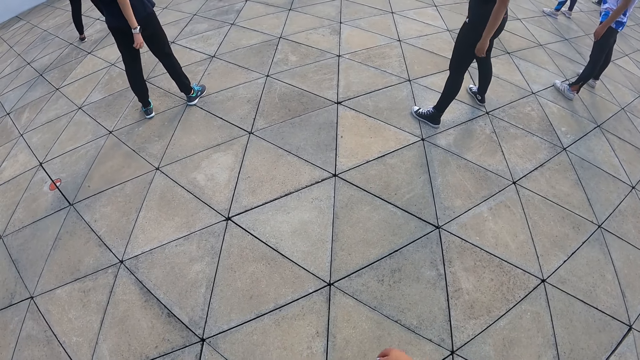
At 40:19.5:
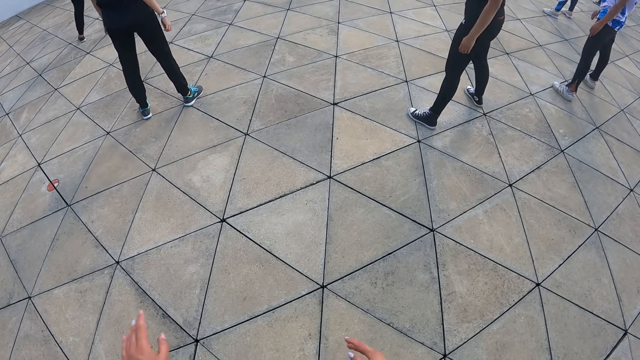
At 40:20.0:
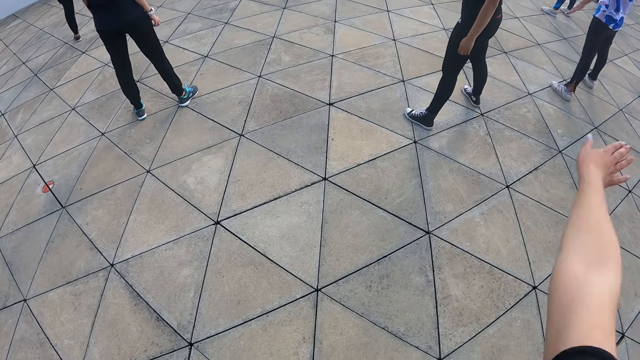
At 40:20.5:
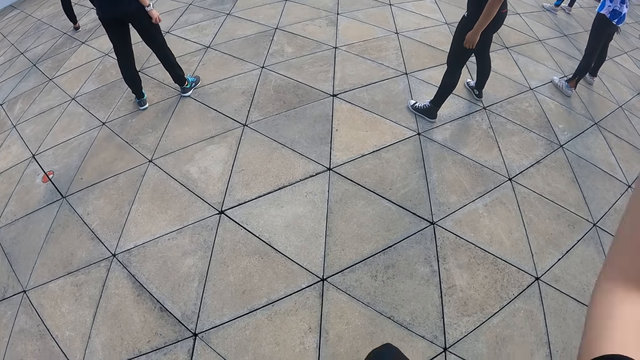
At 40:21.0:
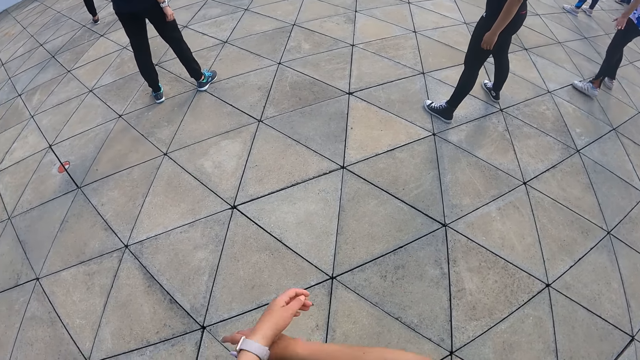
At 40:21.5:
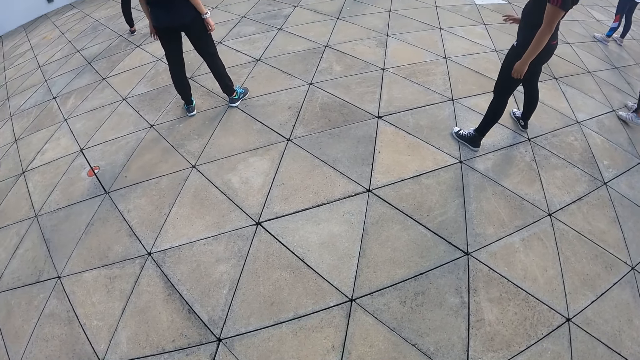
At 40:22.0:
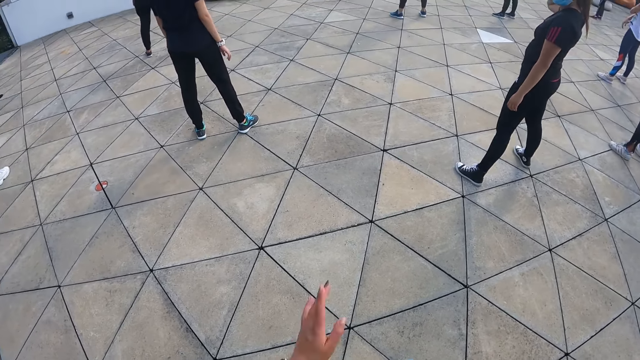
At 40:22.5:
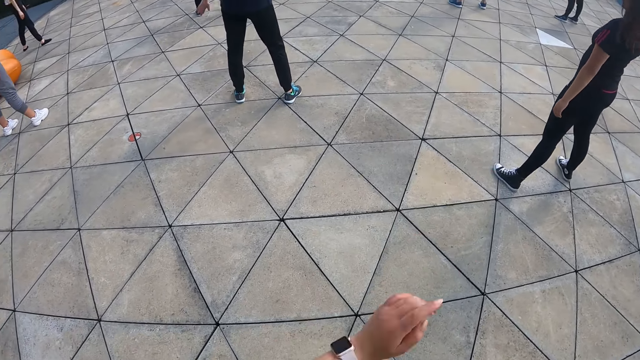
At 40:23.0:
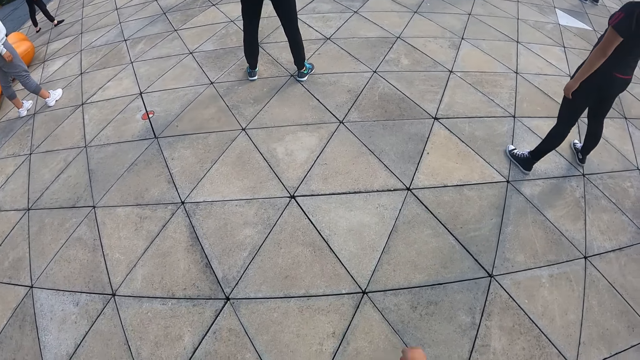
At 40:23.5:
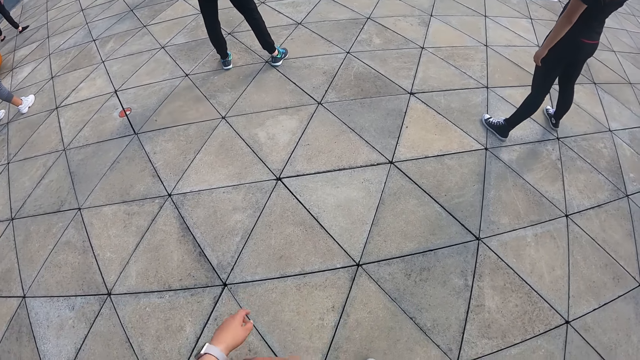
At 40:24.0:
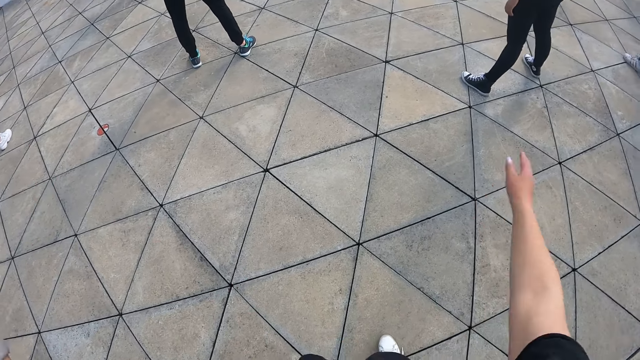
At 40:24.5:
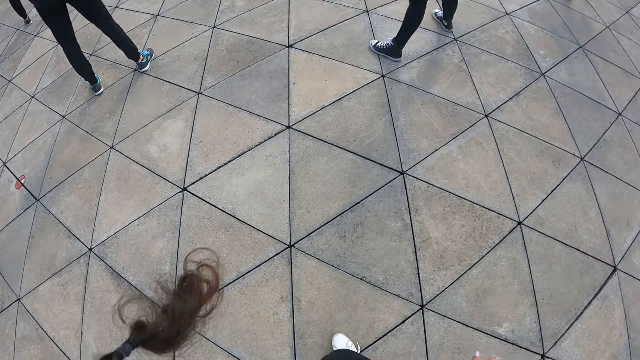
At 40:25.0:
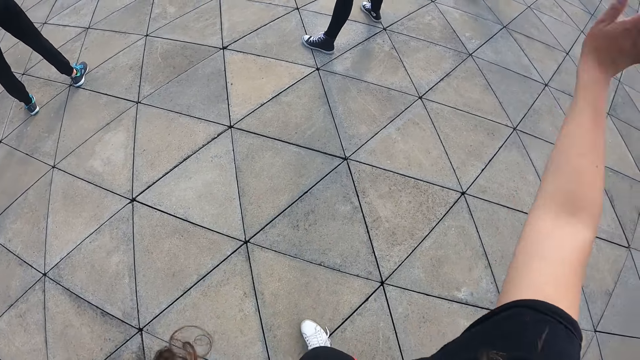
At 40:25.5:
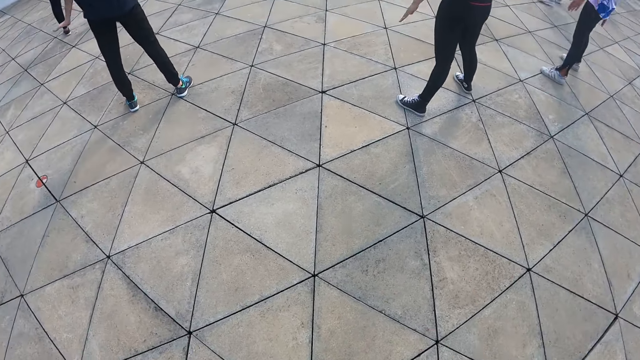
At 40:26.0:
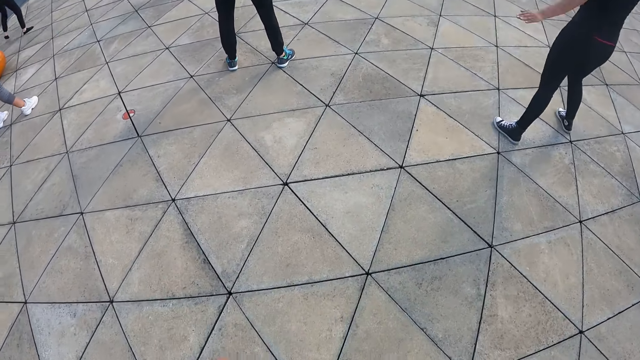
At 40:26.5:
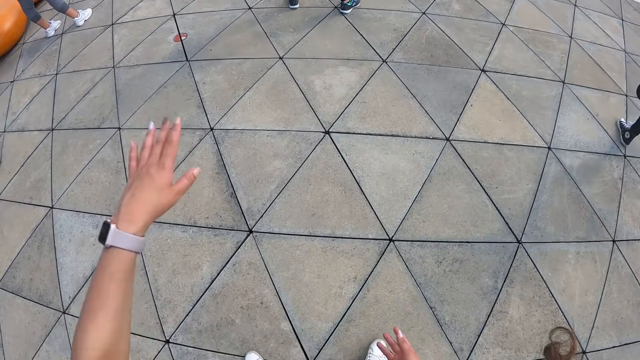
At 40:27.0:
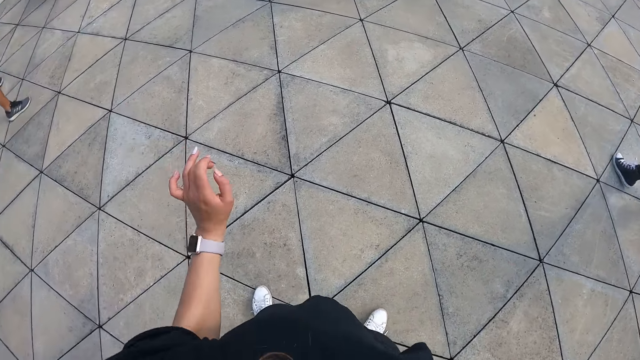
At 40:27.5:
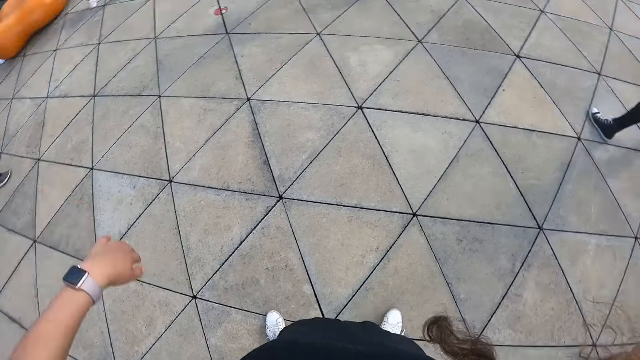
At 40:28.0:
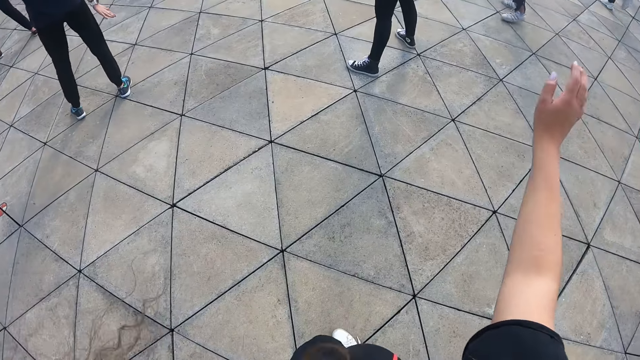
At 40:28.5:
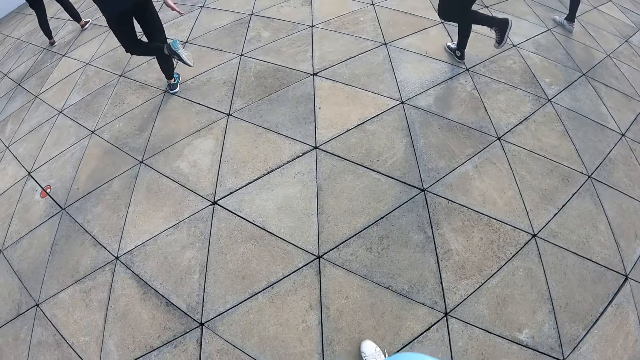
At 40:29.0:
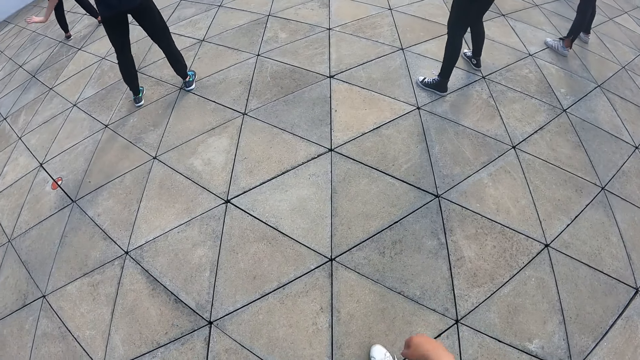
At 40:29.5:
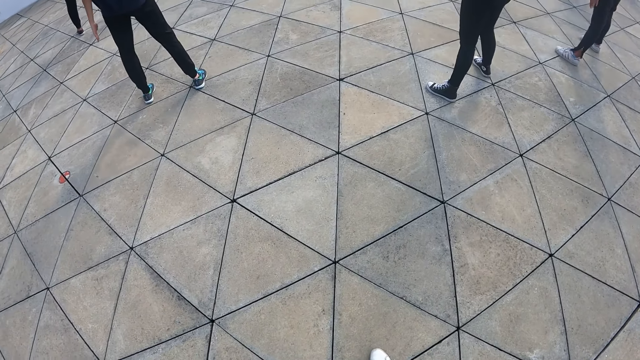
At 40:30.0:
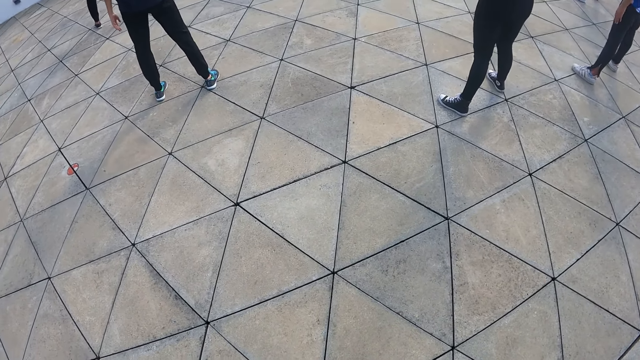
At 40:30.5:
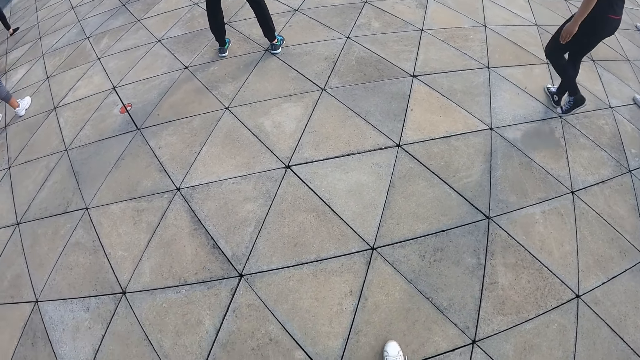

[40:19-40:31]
People are doing exercise. The camera wearer is doing exercise. She raises her right hand, lowers her right hand, raises her right hand, and lowers her right hand. She raises her left hand, raises her right hand, lowers her left hand, raises her left hand, lowers her left hand, and lowers her right hand. The people are doing exercise.

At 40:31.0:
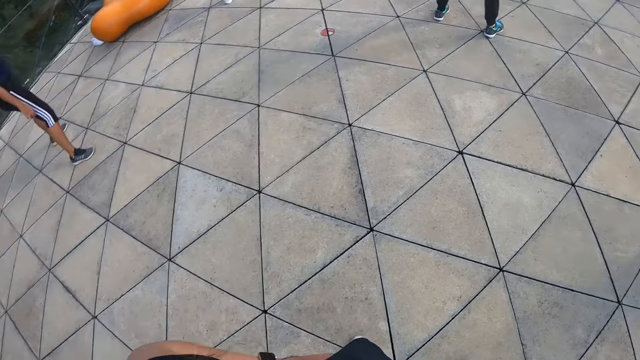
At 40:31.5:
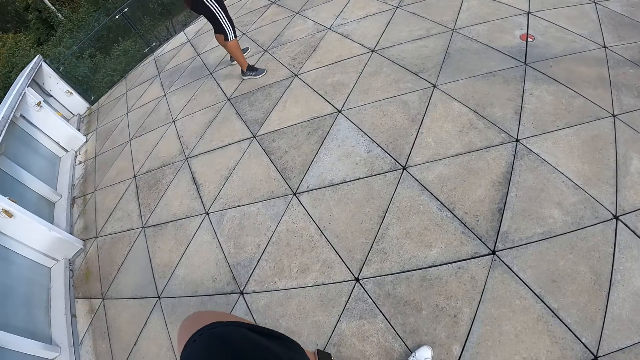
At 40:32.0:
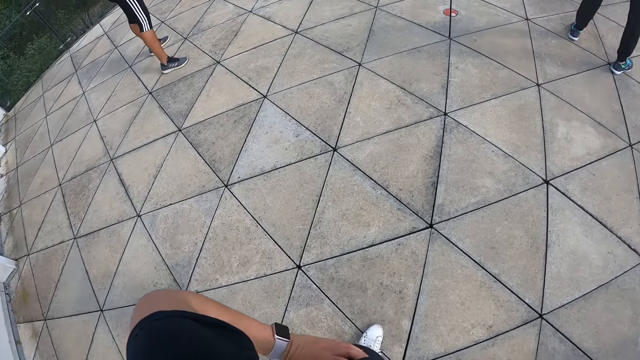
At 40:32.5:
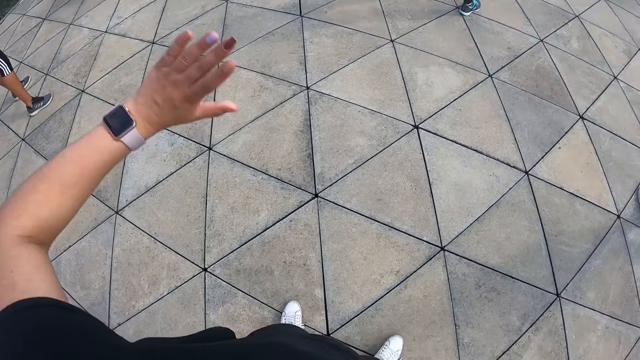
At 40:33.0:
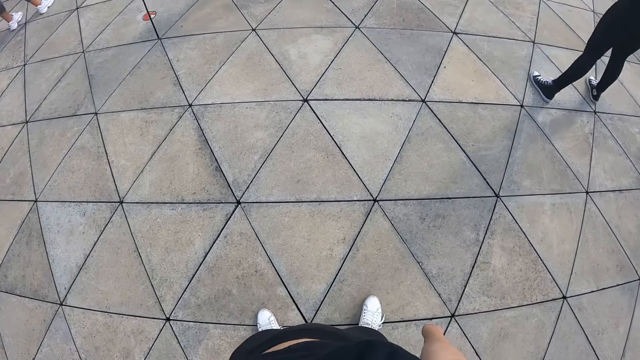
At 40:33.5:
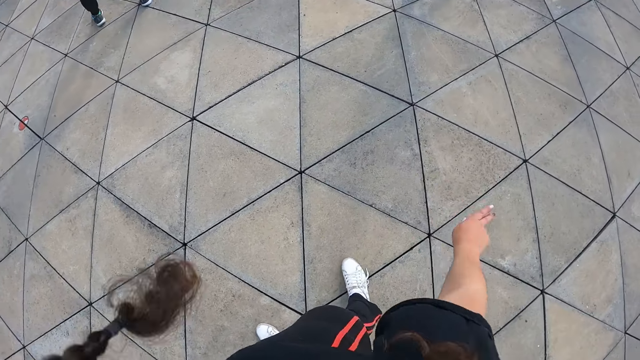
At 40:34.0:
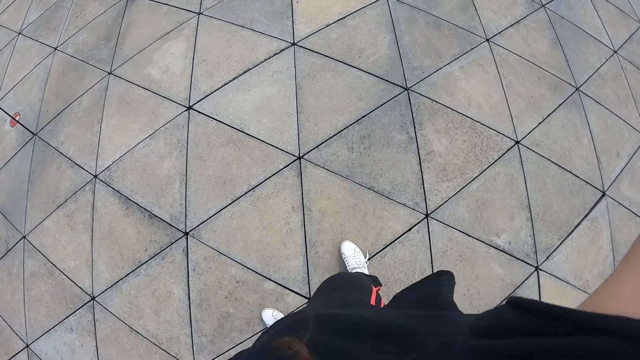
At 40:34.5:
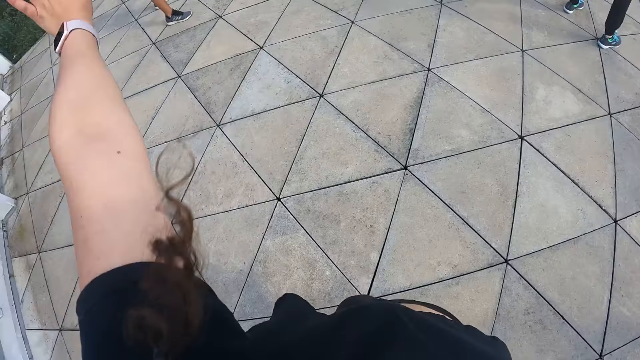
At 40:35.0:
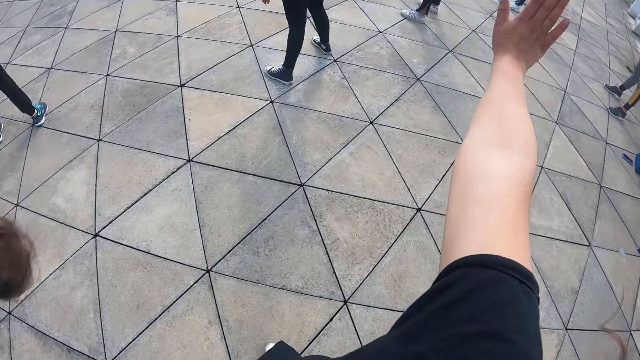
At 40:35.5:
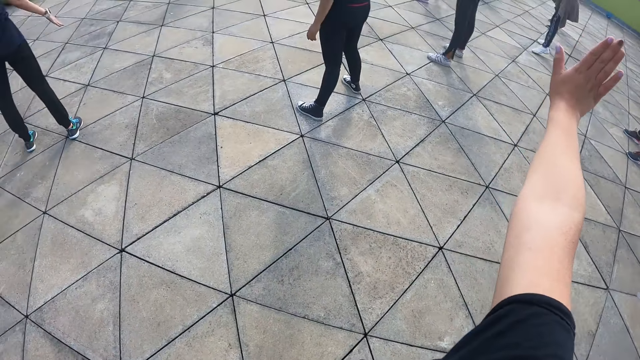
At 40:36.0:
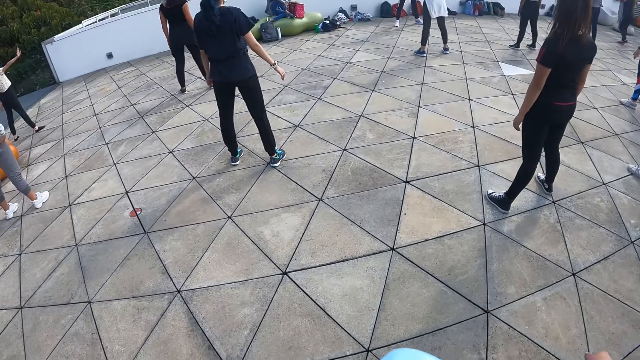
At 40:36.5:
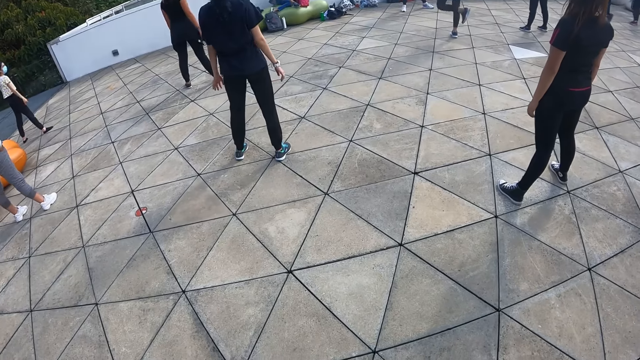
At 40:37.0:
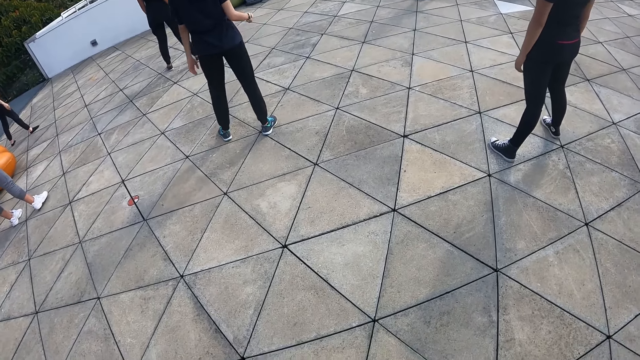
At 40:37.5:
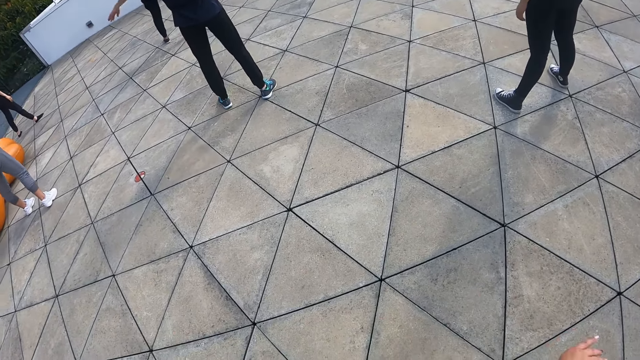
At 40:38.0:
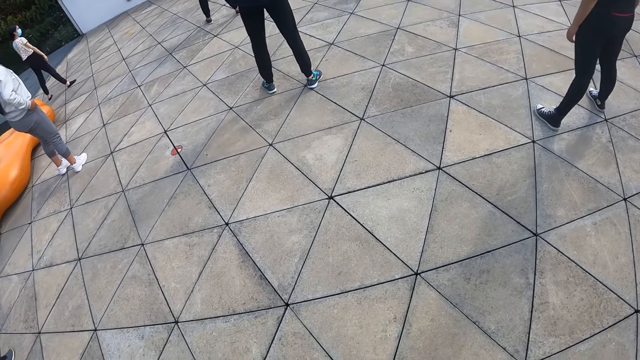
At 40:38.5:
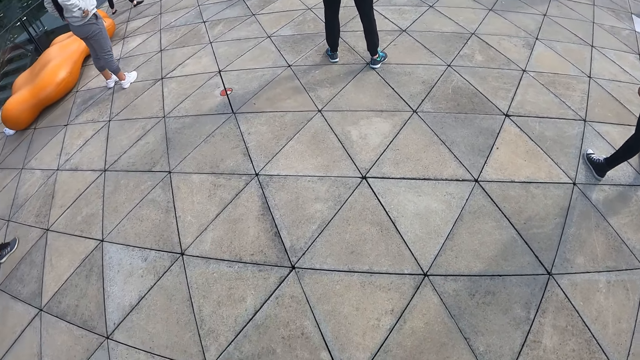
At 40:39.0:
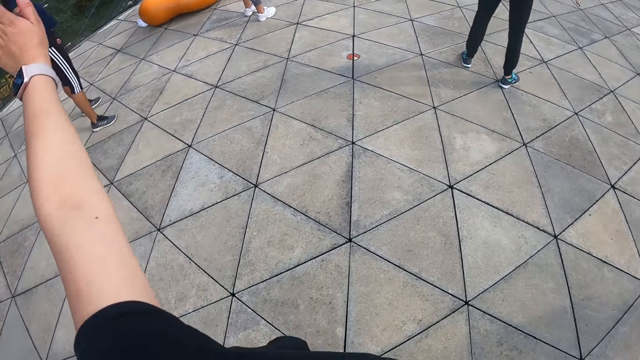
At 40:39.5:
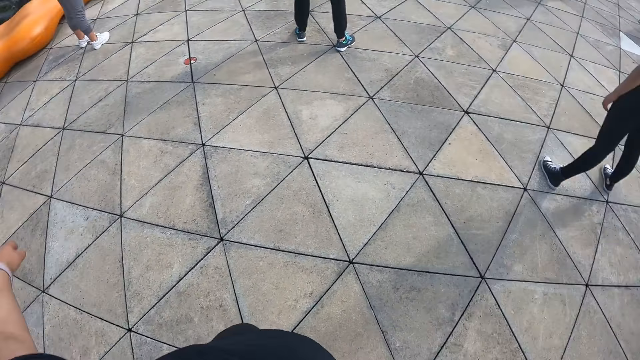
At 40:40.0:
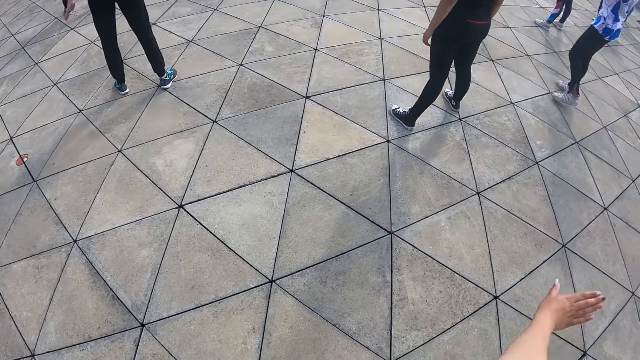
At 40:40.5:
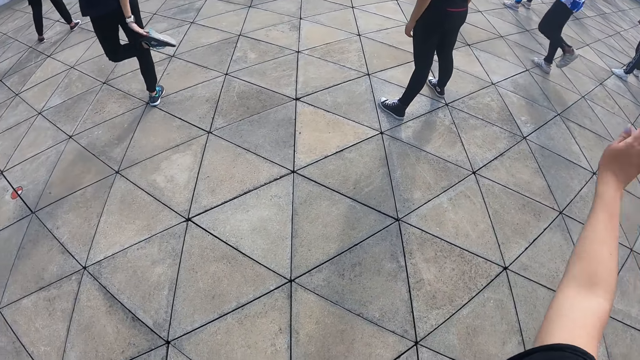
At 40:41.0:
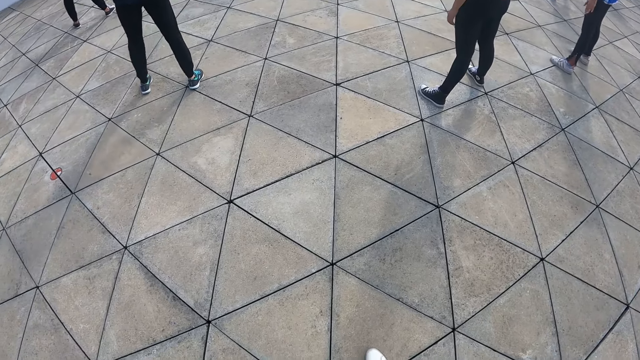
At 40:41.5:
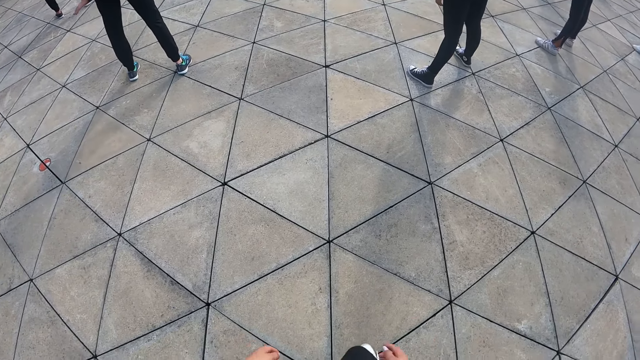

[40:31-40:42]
The camera wearer raises her left hand. She is doing exercise. She raises her right hand, lowers her left hand, raises her right hand, and lowers her right hand. People are doing exercise. The camera wearer raises her right hand, lowers her left hand, raises her left hand, lowers her left hand, raises her right hand, and lowers her right hand.
